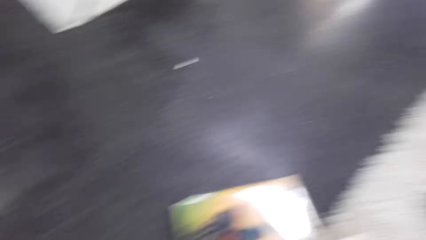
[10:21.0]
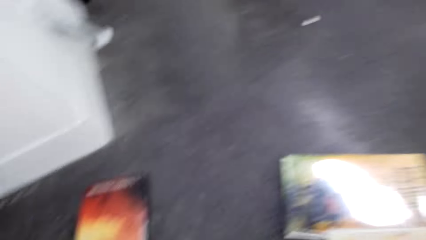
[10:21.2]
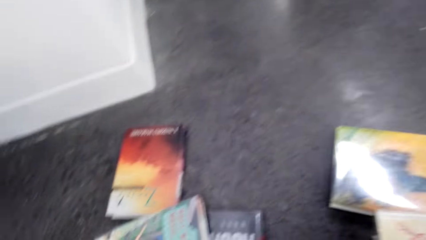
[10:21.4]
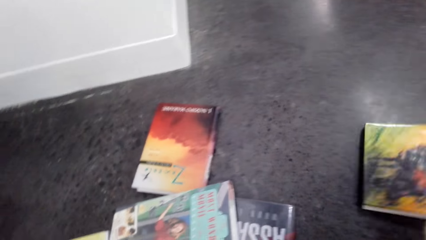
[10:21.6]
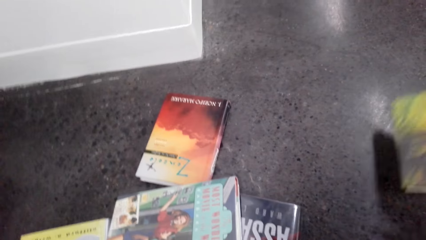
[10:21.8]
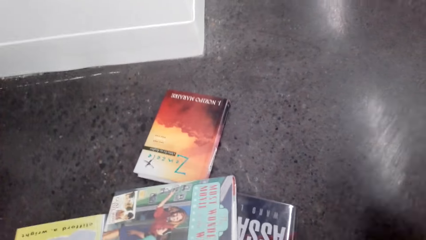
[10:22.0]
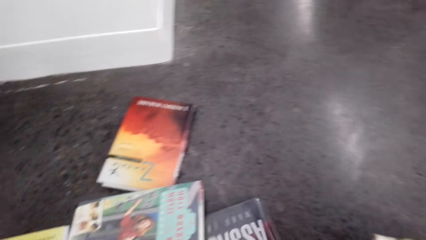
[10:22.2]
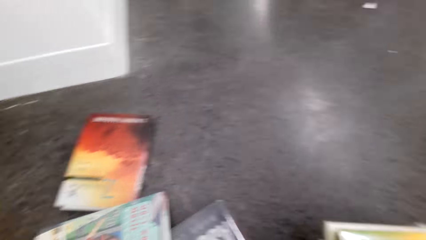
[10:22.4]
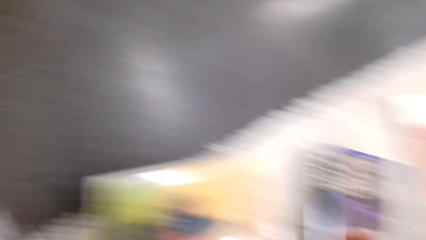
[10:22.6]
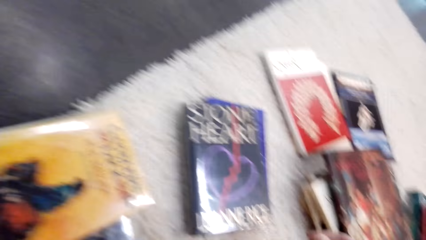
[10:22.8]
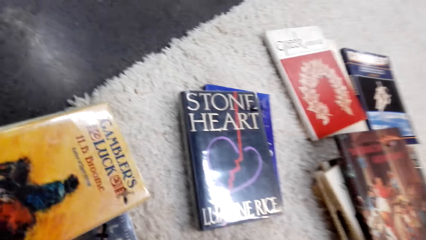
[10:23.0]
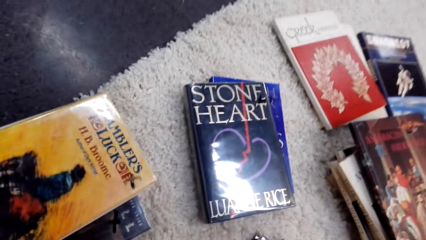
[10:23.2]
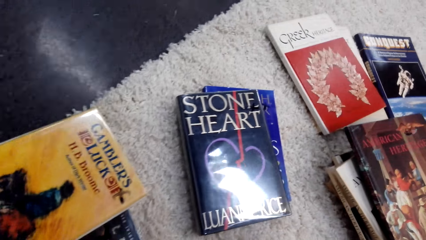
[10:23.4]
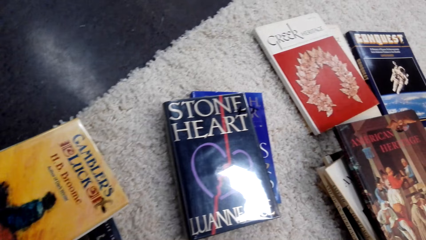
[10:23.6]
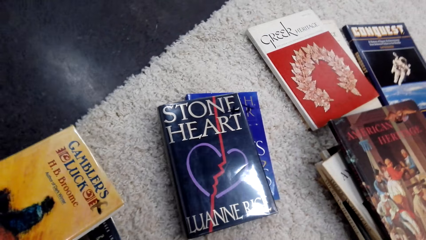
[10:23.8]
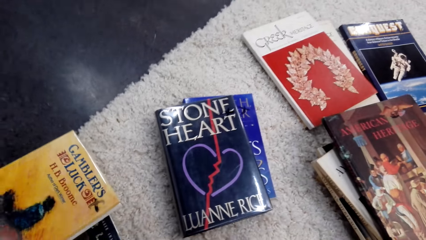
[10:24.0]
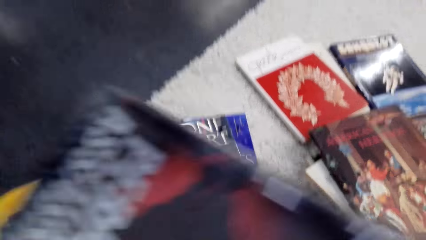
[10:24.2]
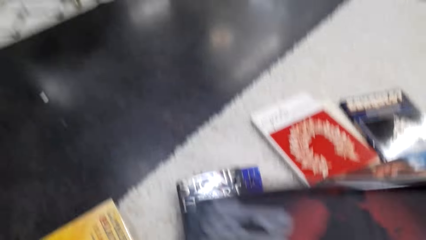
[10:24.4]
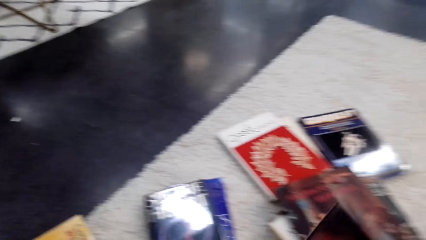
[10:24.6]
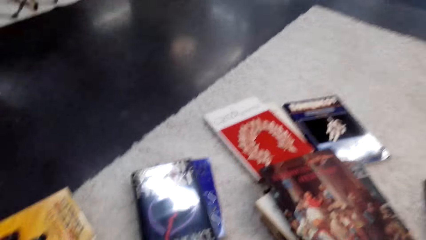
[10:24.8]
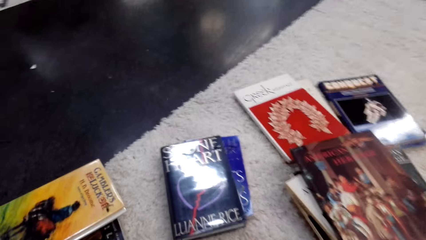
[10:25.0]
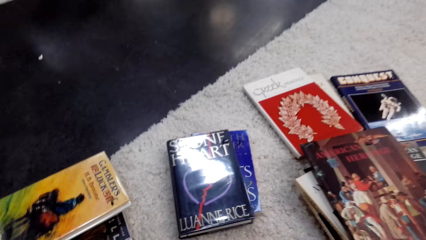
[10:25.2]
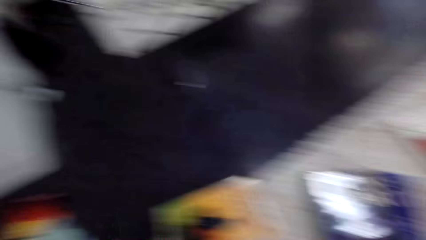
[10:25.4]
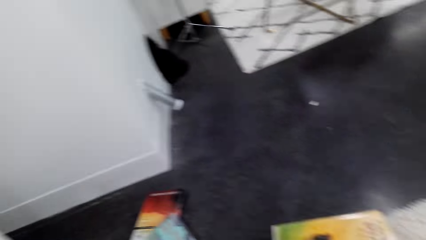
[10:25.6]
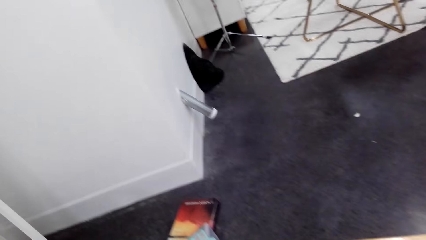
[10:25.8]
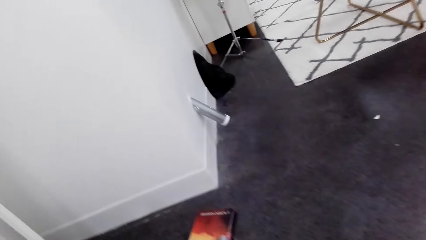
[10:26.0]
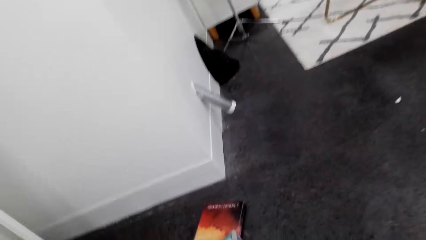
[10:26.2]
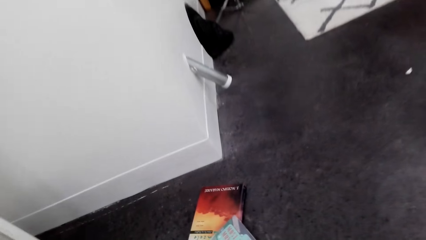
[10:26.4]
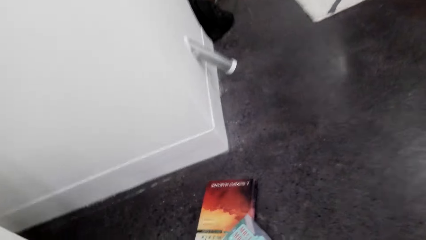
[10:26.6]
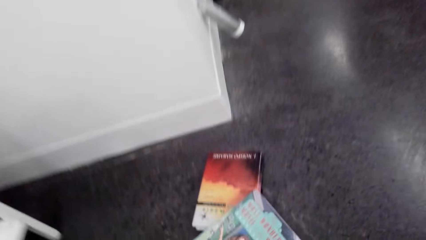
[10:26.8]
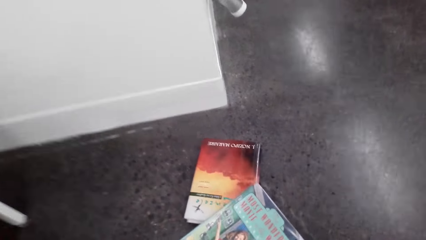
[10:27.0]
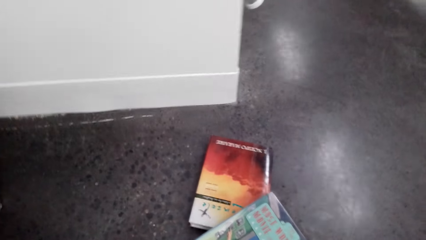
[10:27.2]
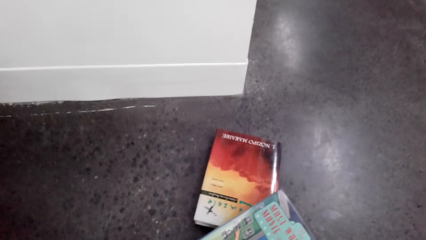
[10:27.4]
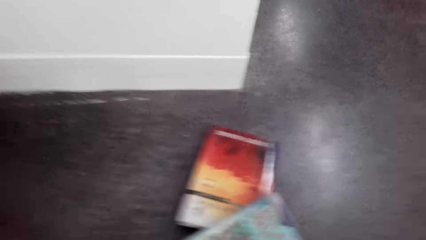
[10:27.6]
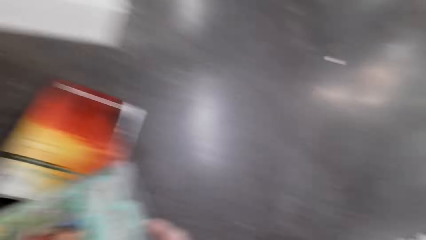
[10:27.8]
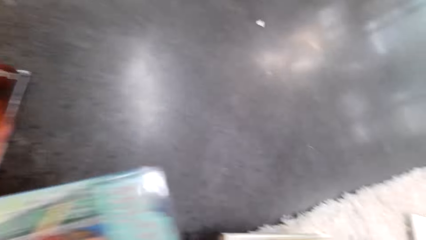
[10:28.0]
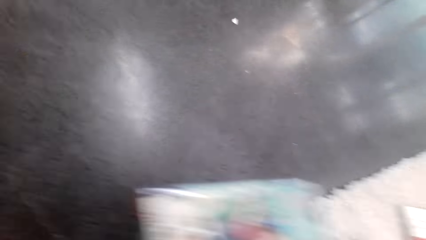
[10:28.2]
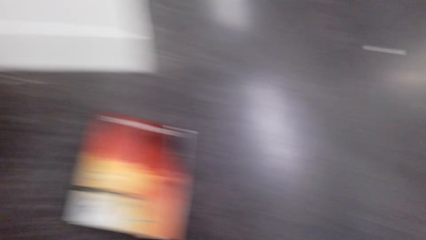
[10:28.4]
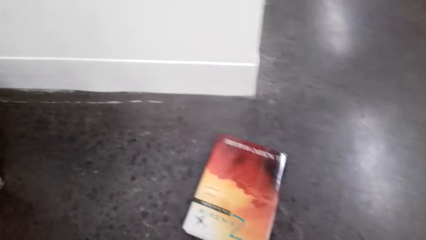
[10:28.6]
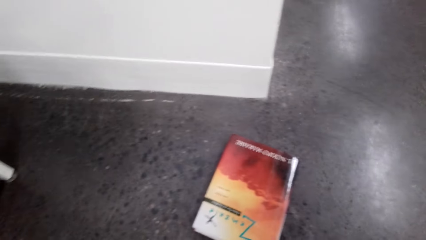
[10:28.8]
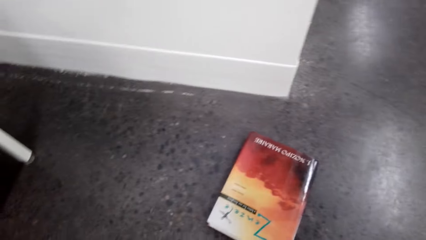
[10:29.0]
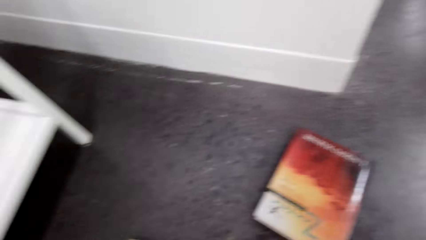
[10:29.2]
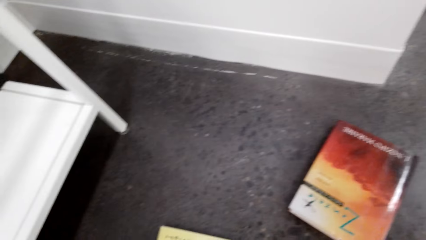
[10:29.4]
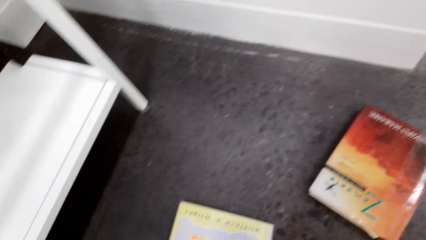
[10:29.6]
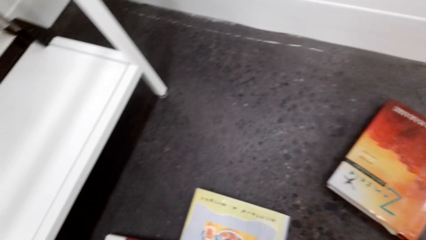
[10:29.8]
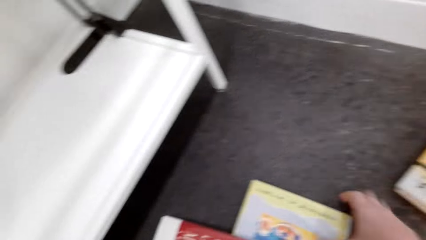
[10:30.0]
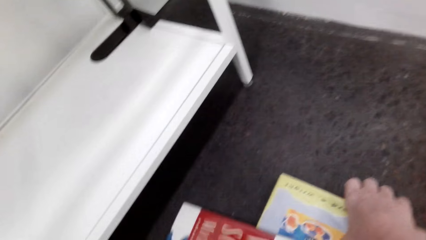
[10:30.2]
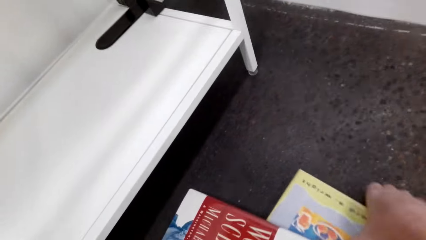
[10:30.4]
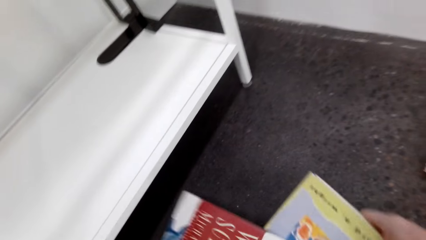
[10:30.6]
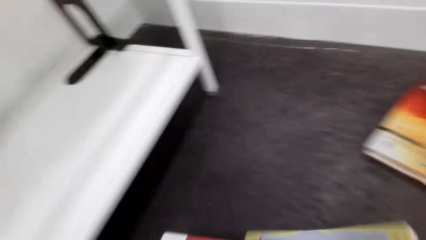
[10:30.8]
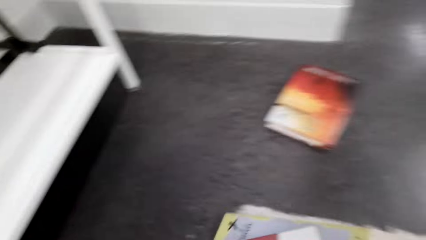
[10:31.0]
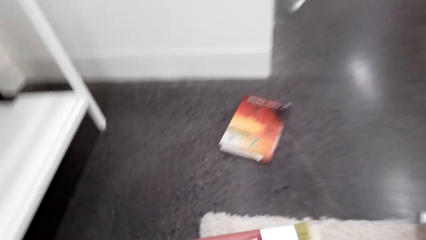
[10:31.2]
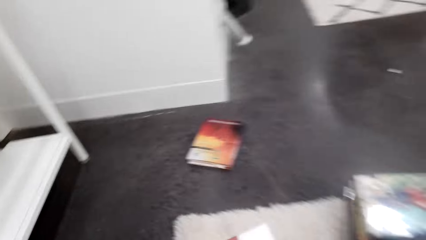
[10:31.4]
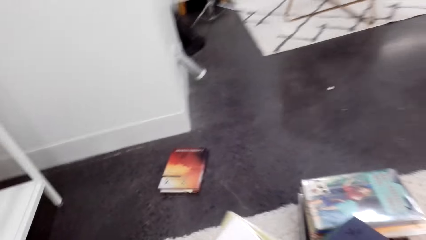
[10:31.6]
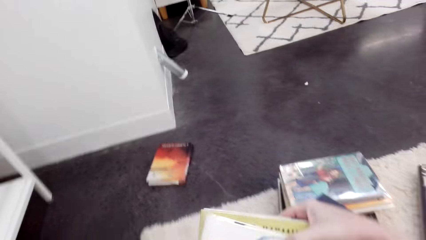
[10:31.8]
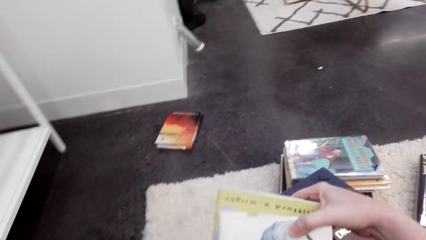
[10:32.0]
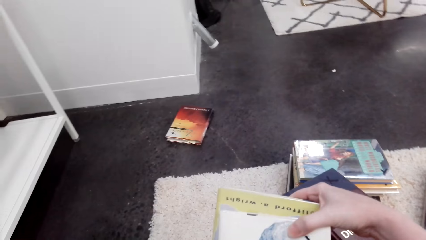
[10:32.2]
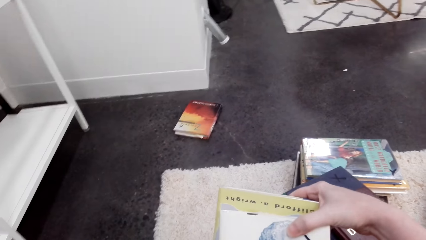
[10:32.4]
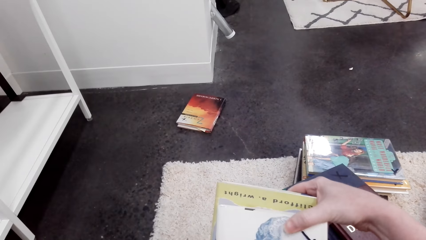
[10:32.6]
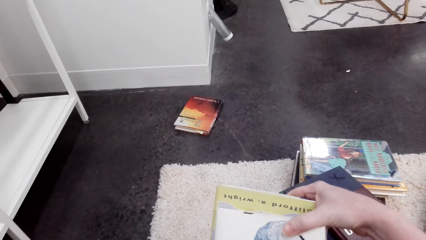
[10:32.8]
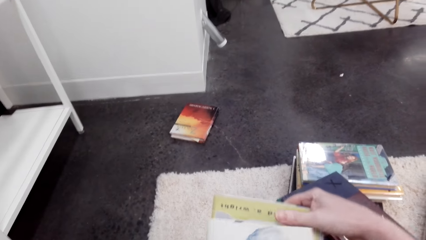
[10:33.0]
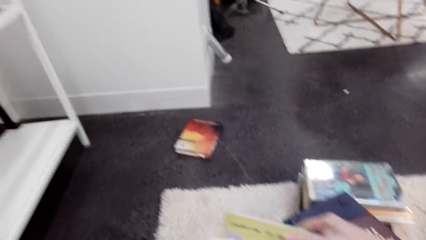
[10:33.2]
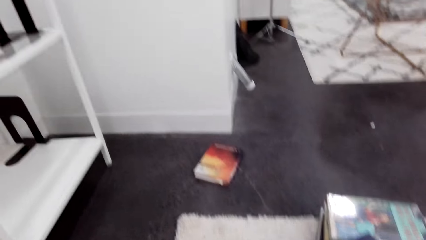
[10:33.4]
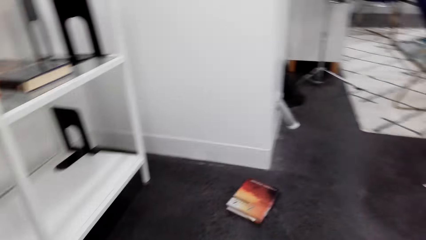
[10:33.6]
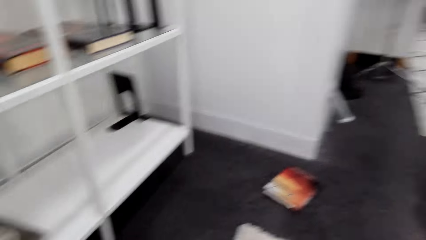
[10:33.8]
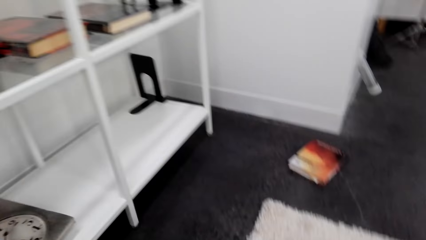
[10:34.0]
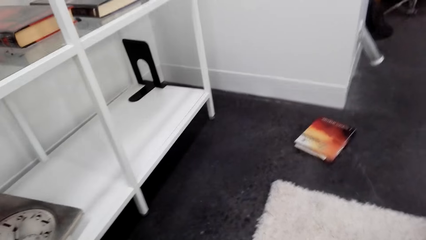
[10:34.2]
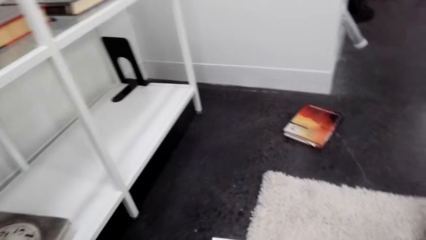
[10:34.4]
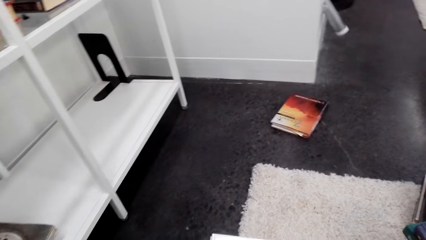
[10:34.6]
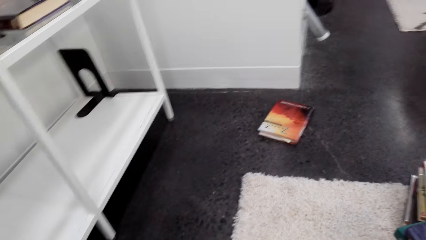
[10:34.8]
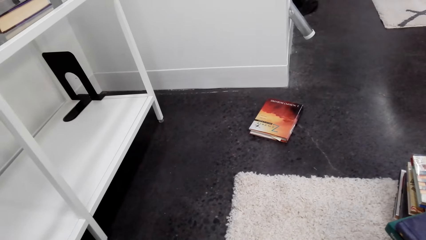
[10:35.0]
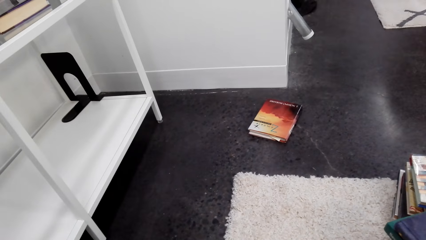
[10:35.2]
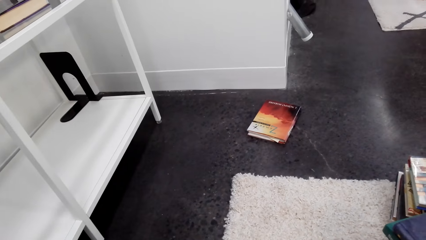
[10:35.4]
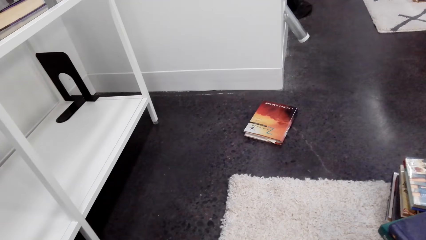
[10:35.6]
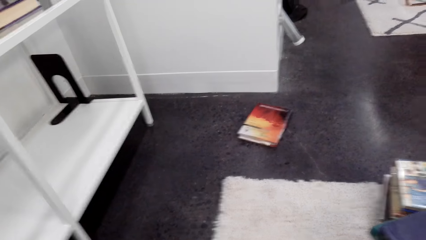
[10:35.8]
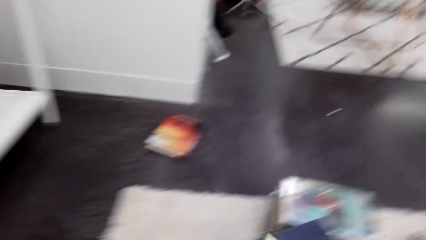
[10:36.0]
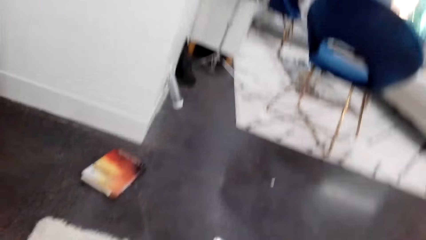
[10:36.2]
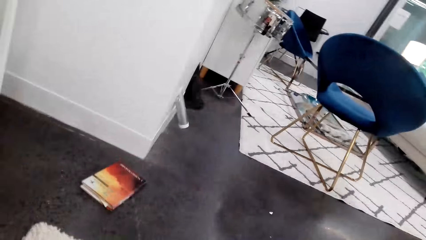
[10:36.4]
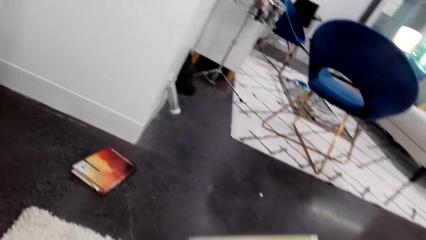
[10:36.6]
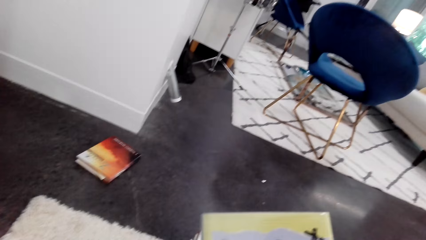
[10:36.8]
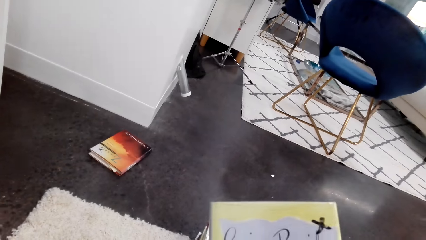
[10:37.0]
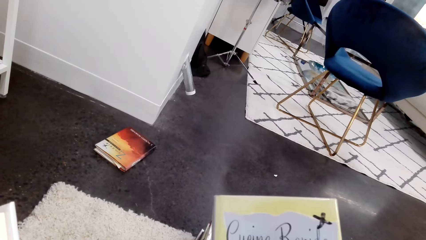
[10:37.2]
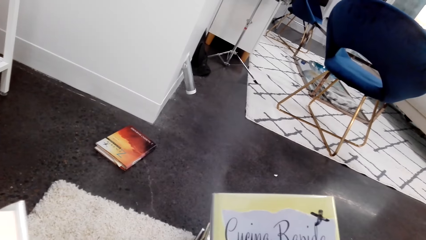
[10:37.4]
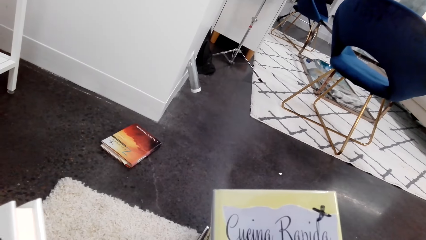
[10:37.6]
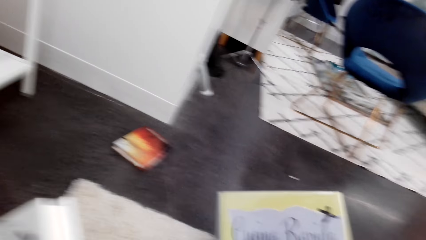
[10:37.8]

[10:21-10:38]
The camera wearer picks up the book from the floor. They put the book on the pile of books. They pick up the book from the floor. They check the book.
